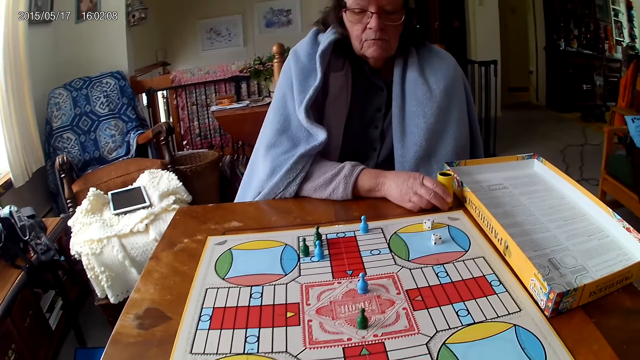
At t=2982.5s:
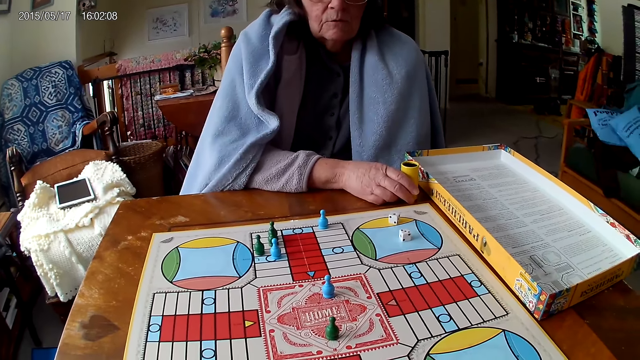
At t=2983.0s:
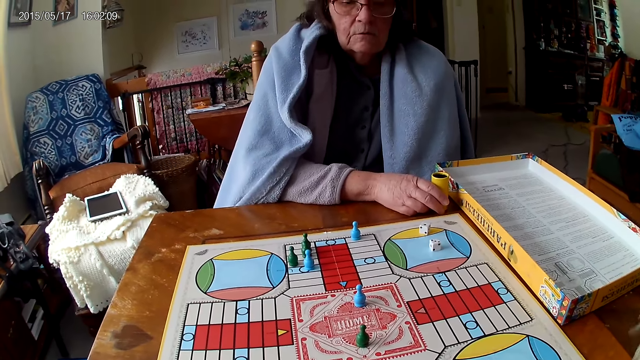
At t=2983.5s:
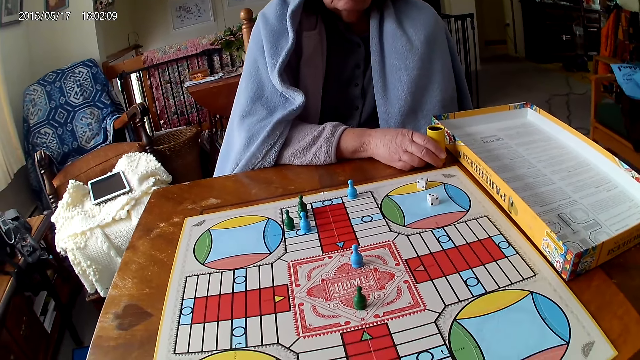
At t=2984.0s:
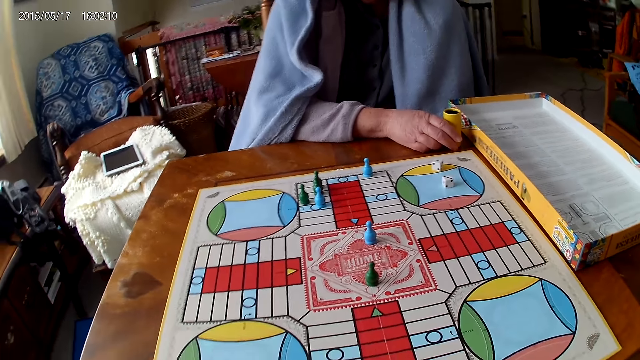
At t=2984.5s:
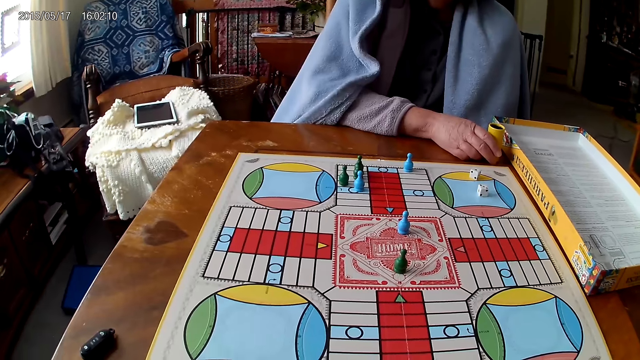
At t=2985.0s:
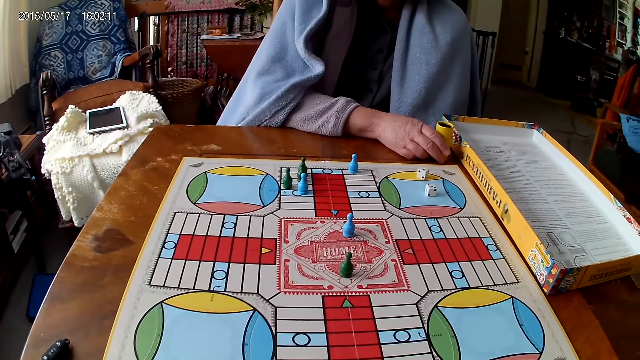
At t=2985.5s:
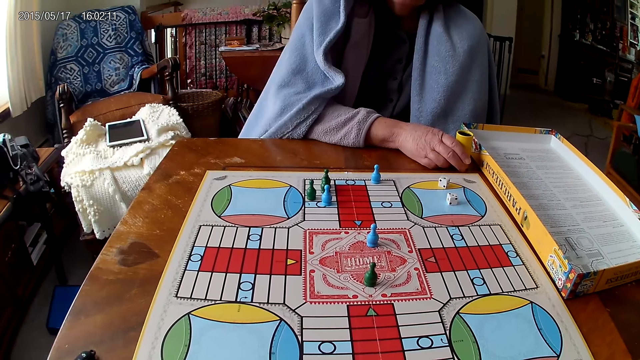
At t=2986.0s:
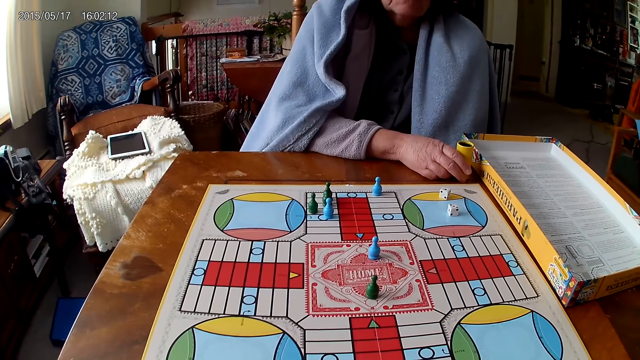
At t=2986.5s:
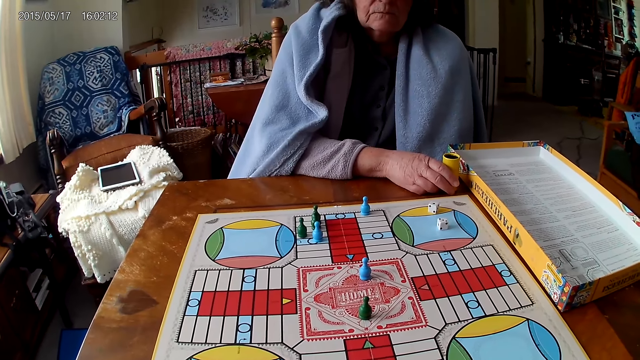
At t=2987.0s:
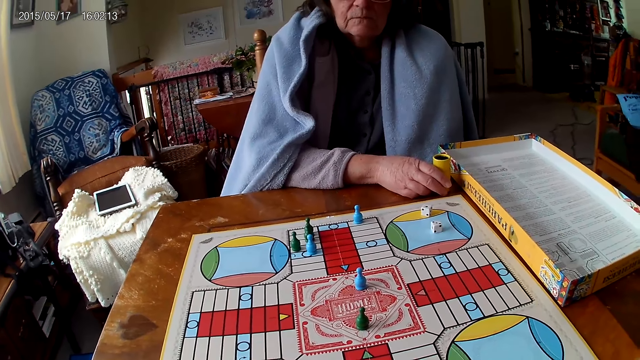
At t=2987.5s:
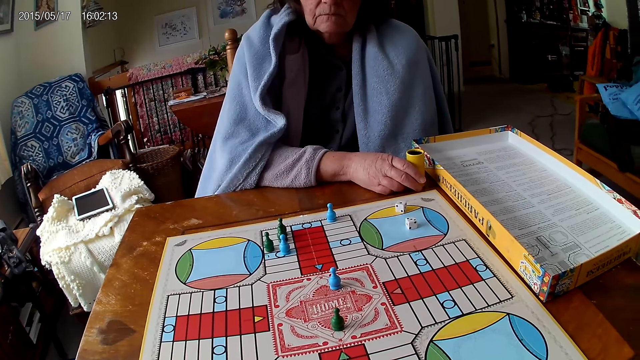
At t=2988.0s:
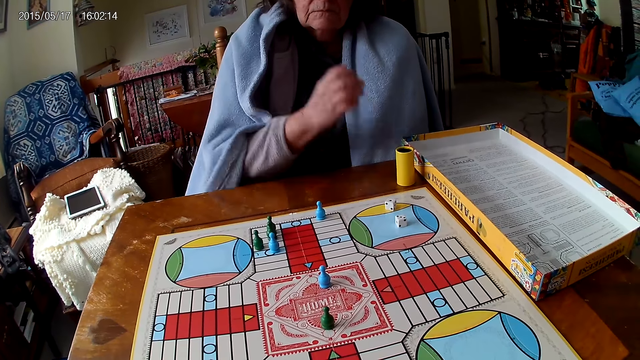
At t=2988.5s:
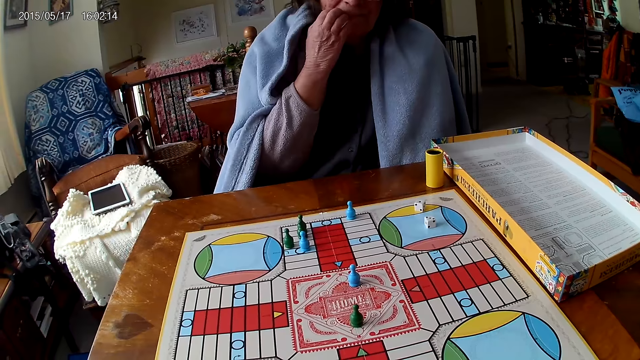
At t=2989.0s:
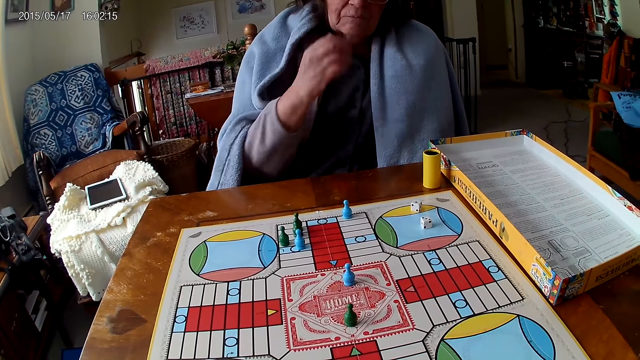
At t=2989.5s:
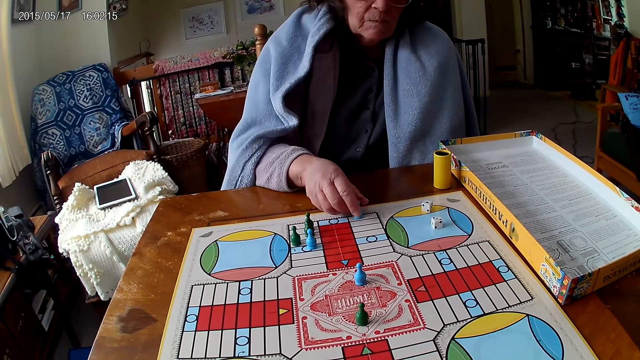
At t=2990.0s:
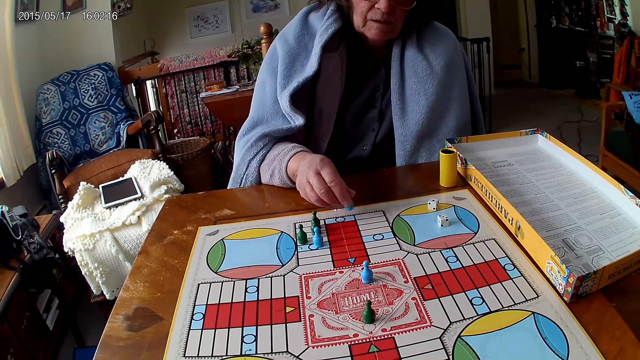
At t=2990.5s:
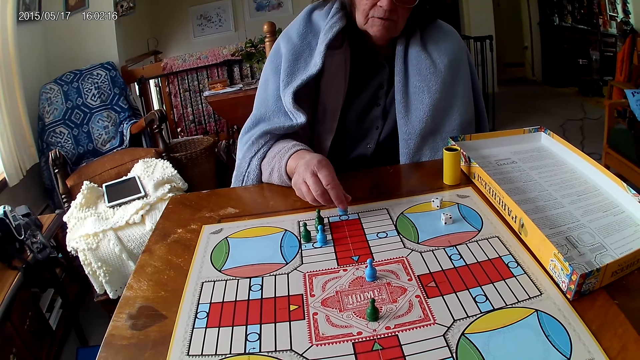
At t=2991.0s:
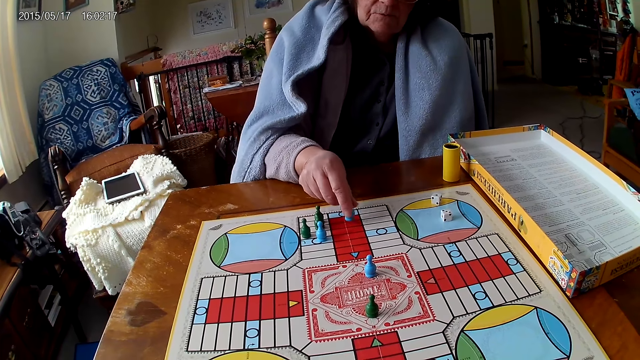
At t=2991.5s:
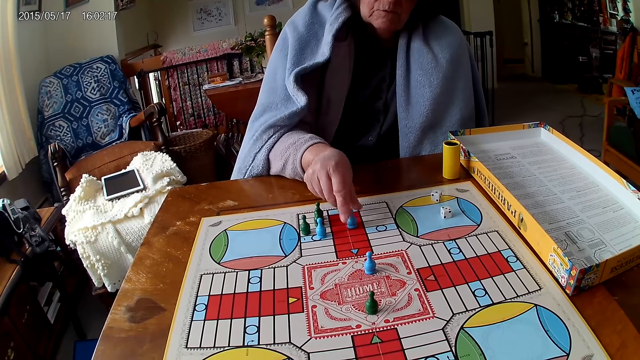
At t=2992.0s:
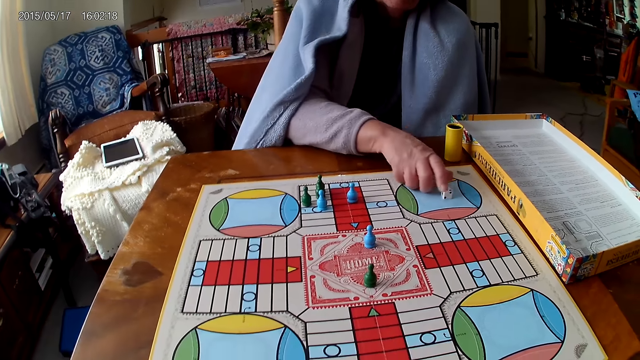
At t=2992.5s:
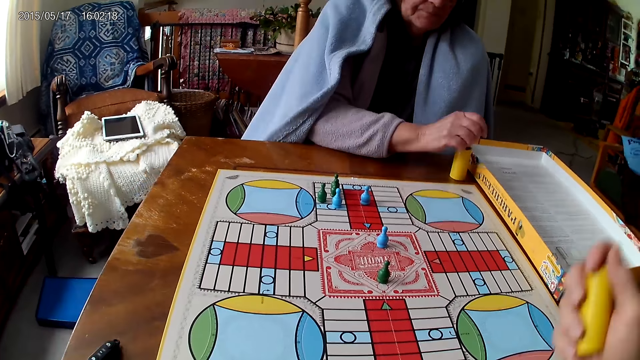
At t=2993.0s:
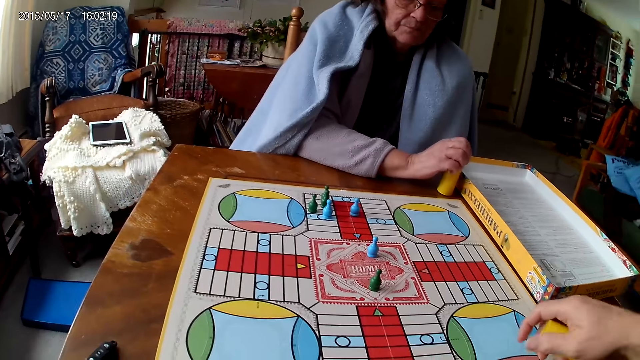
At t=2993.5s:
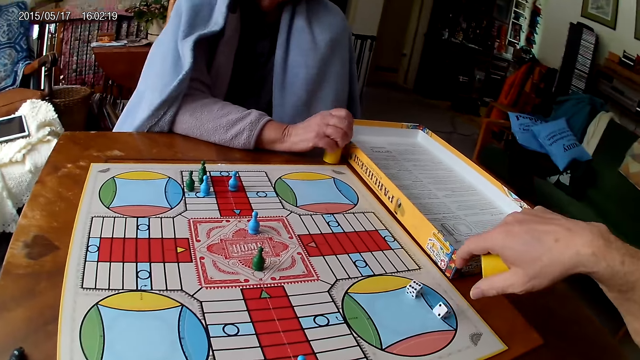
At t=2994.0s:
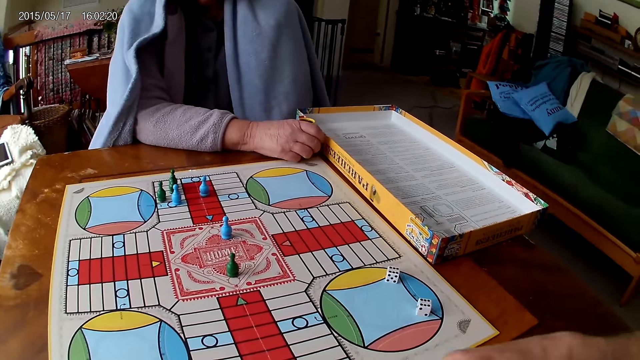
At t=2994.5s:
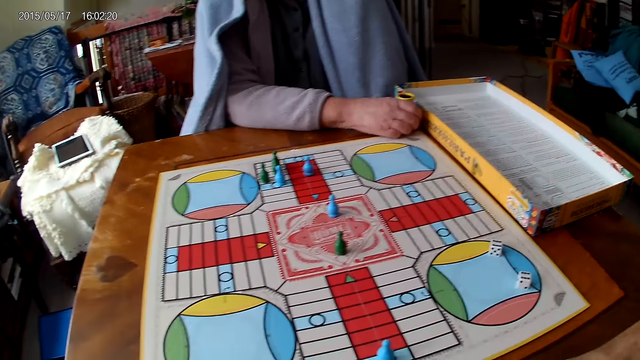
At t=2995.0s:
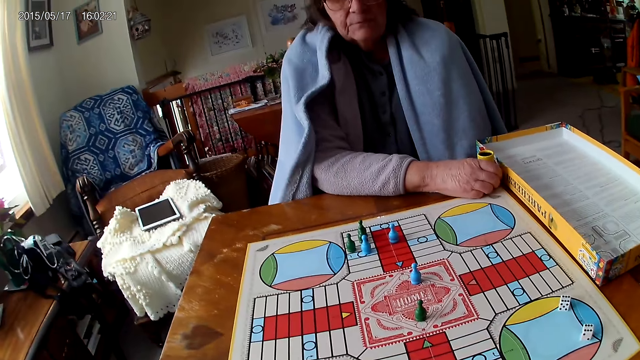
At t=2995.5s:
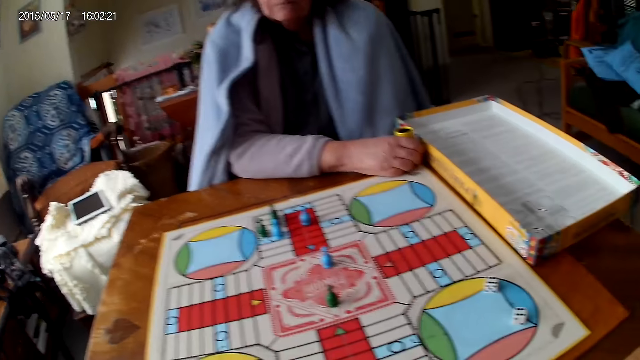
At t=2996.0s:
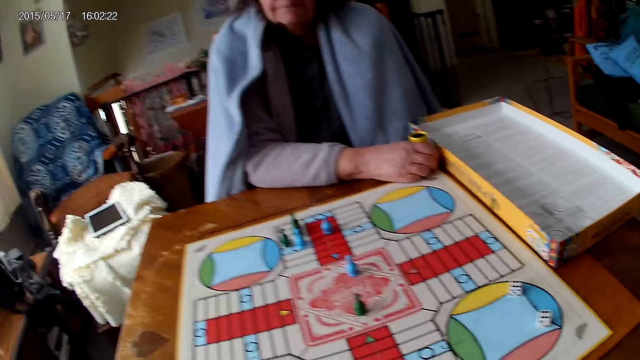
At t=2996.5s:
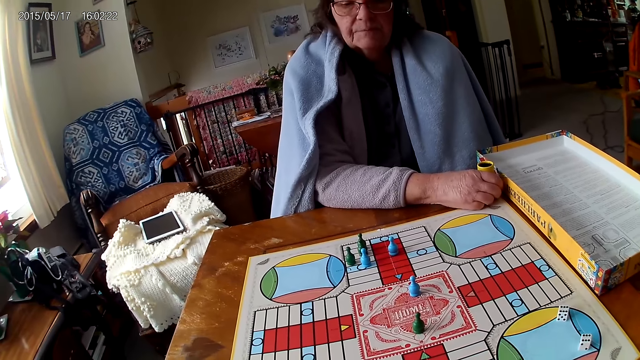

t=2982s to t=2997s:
The camera wearer looks at the game. A woman scratches her face. She moves another ludo token on the ludo board with her right hand. She counts the tiles on the ludo board on the table with ludo tokens in her right hand. She picks up the dice from the ludo board on the table with her right hand. The camera wearer shakes the dice cup in his right hand. The woman puts the dice in the dice cup on the table with her right hand. The camera wearer throws the dice on the board. He pours the dice in the dice cup on the ludo board with his right hand. He looks around.

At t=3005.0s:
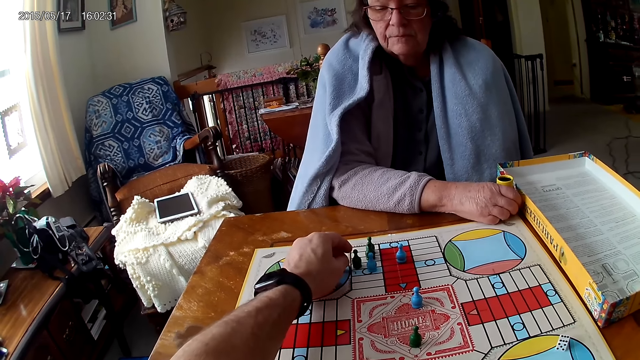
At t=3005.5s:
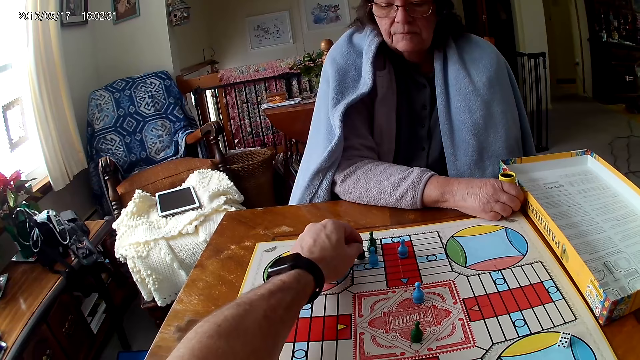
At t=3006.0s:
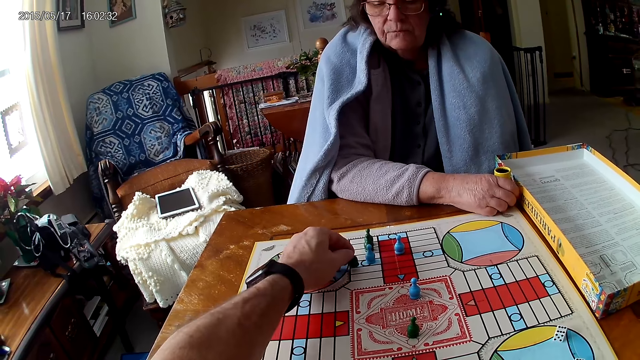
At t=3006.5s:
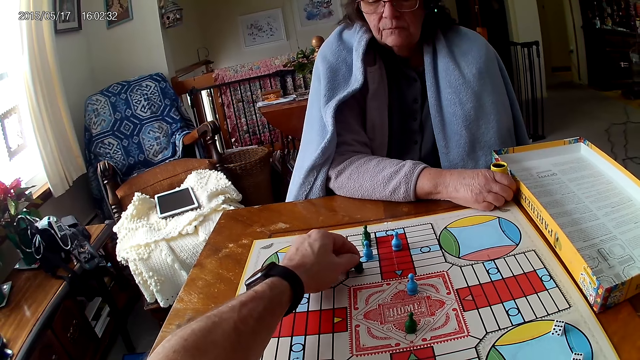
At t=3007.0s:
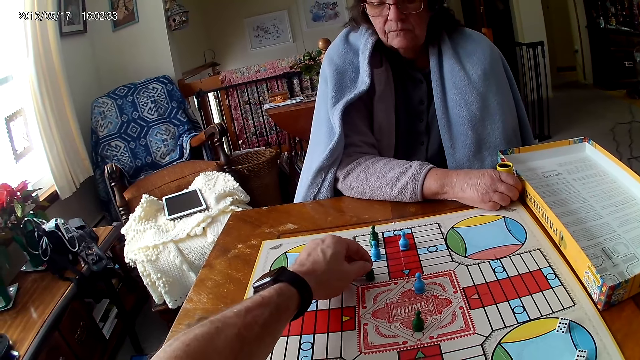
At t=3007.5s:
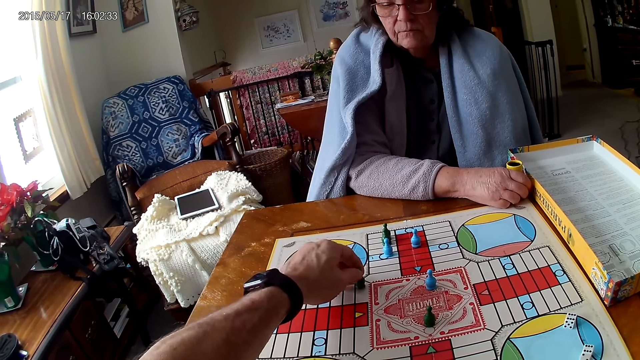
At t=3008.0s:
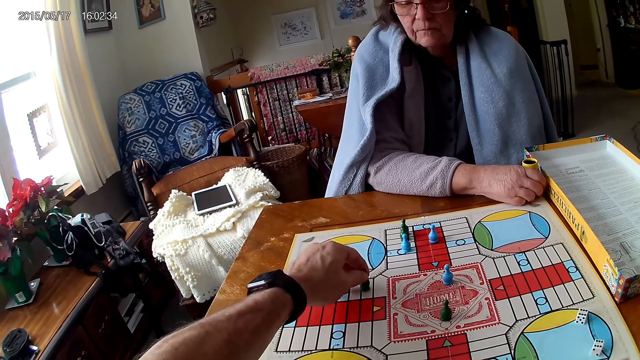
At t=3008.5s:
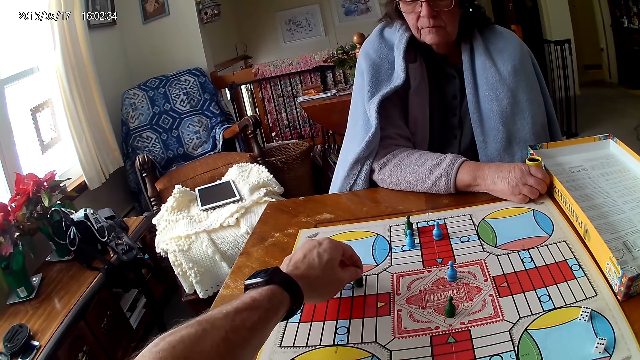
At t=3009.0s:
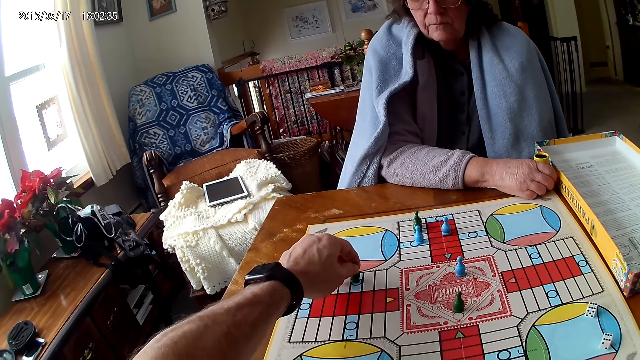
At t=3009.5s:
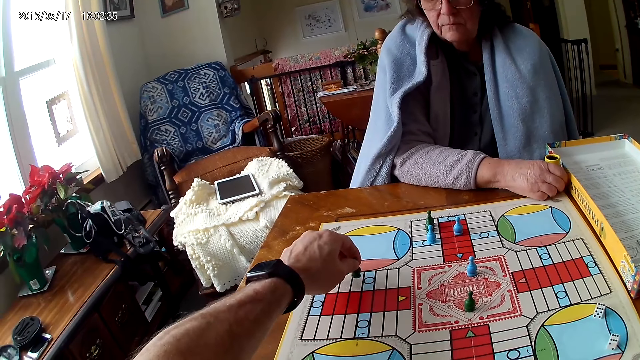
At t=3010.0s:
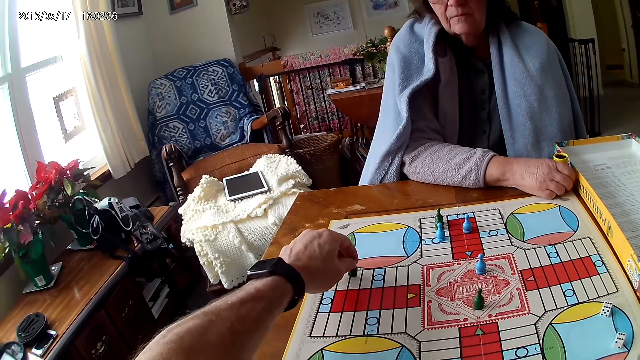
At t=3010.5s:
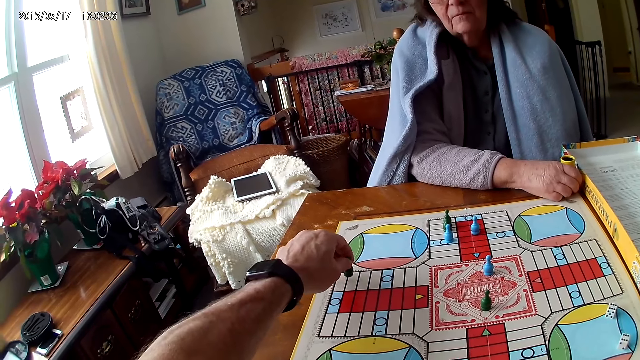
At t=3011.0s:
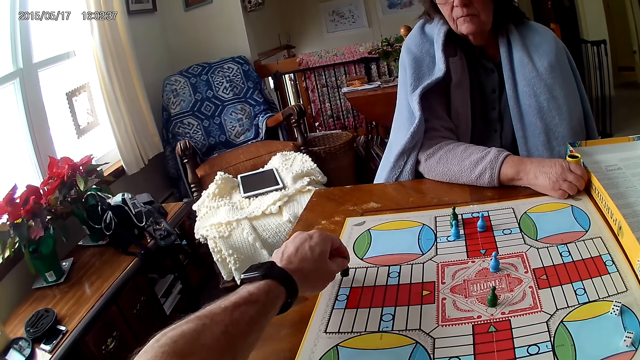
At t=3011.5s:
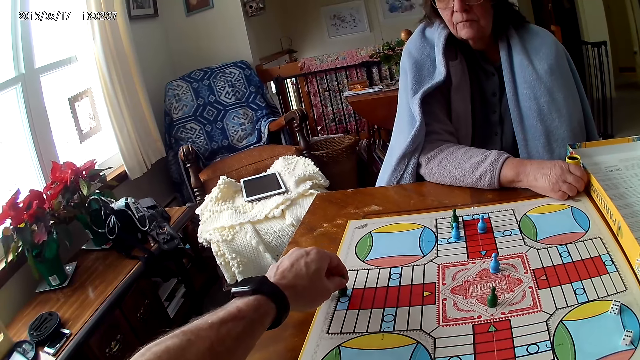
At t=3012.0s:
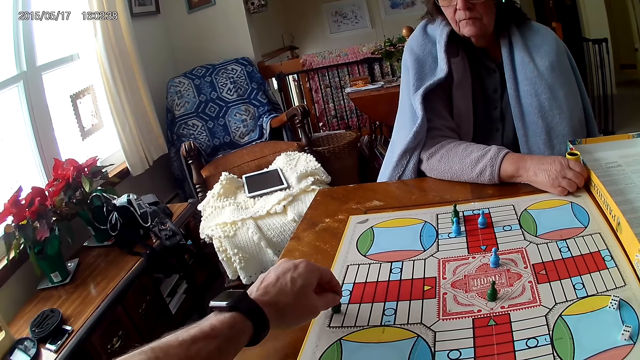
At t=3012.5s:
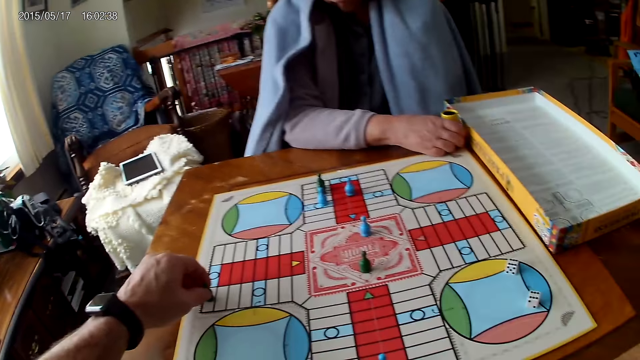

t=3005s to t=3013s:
The camera wearer moves the pawn. He counts the tiles on the ludo board on the table with ludo tokens in his right hand.
